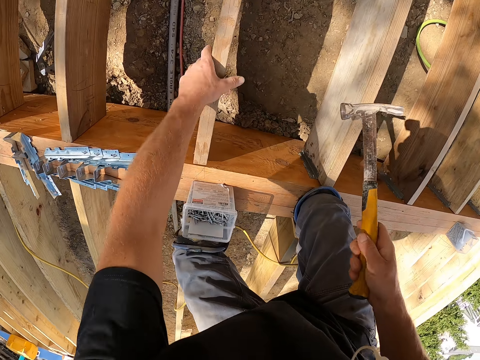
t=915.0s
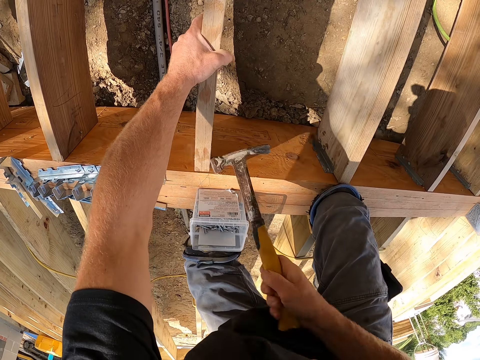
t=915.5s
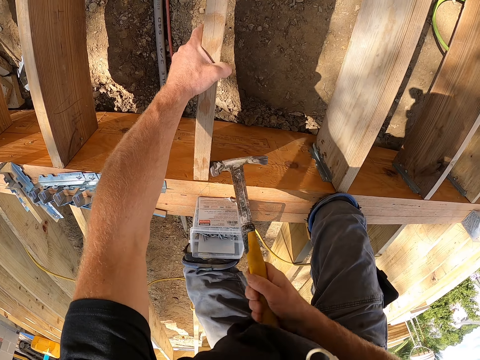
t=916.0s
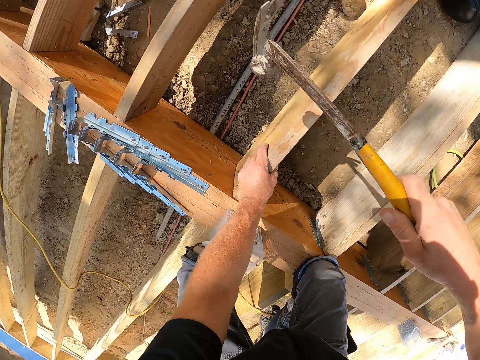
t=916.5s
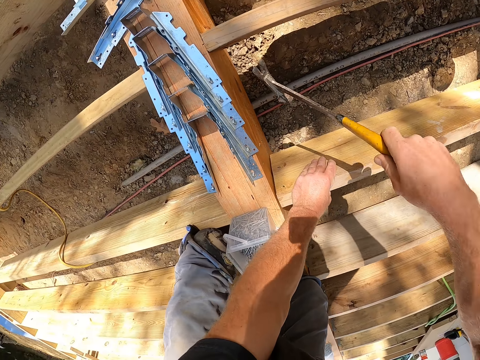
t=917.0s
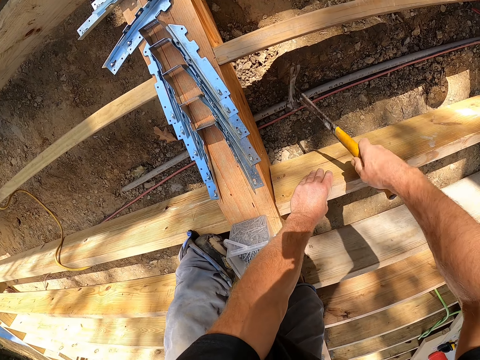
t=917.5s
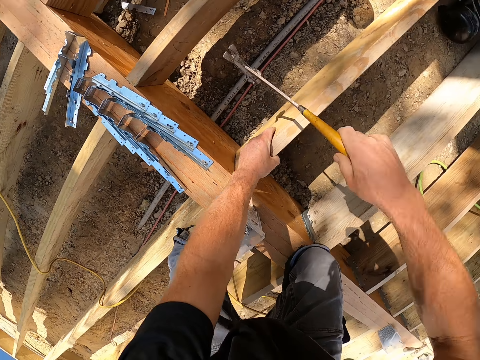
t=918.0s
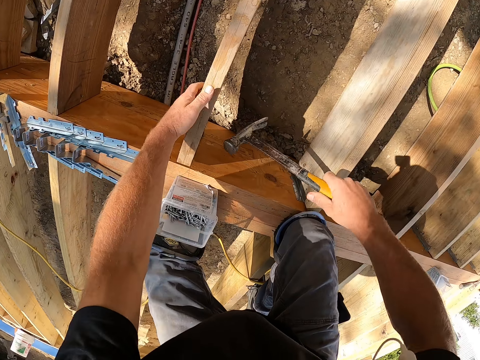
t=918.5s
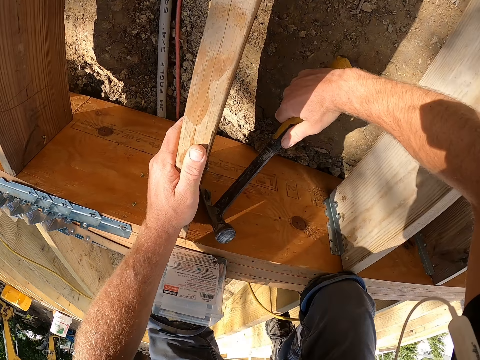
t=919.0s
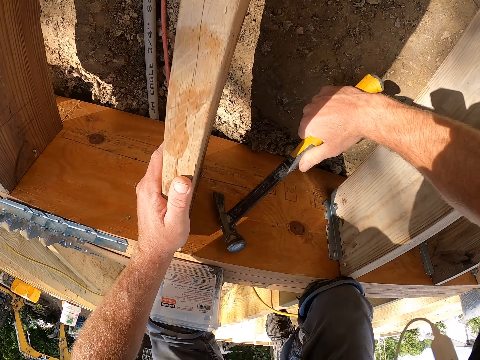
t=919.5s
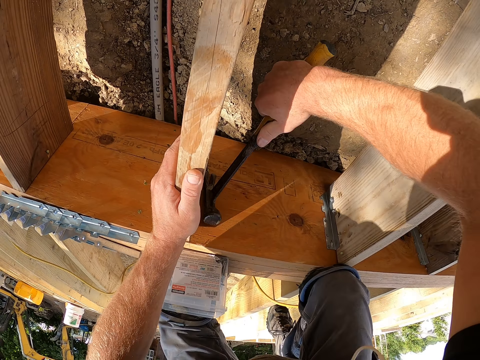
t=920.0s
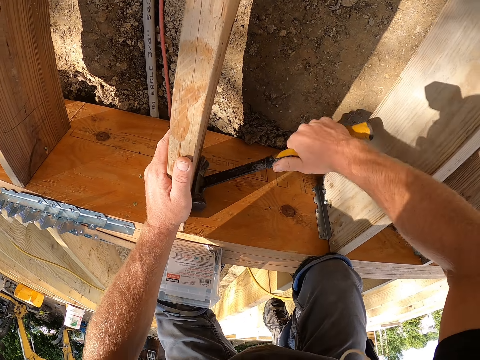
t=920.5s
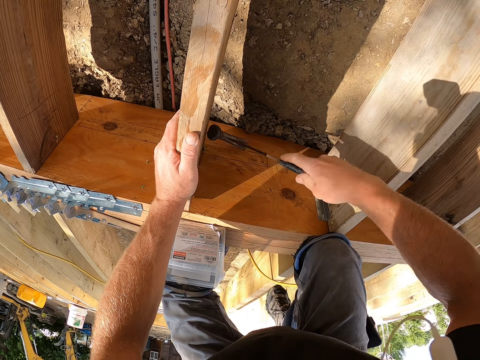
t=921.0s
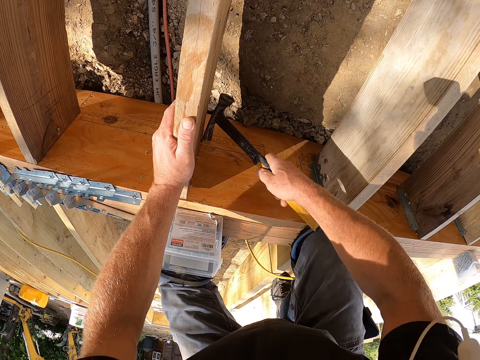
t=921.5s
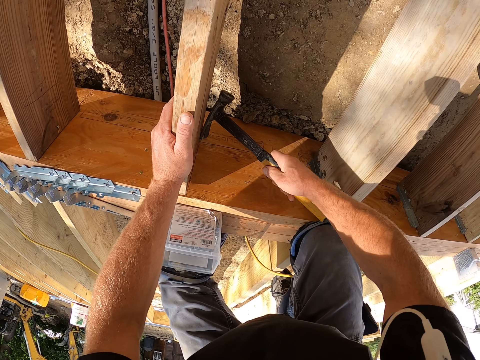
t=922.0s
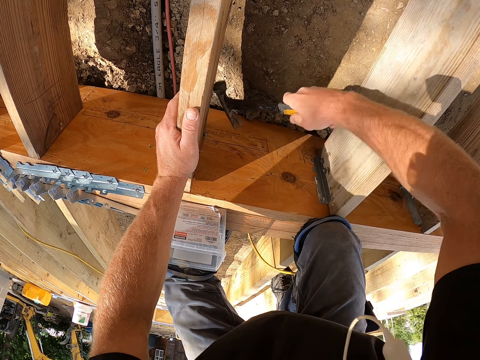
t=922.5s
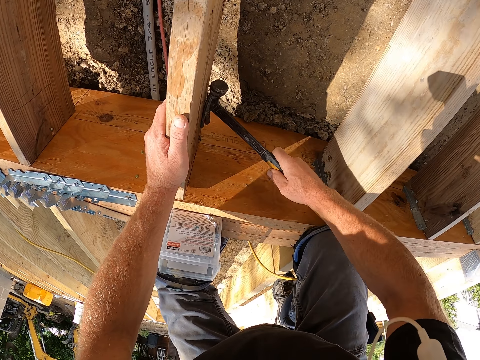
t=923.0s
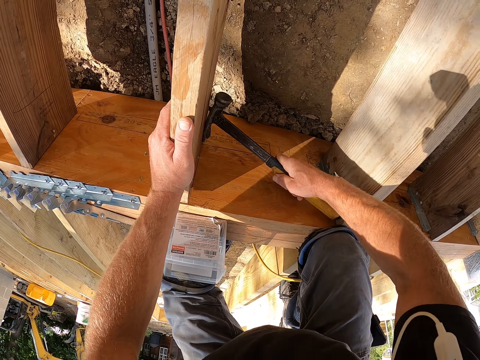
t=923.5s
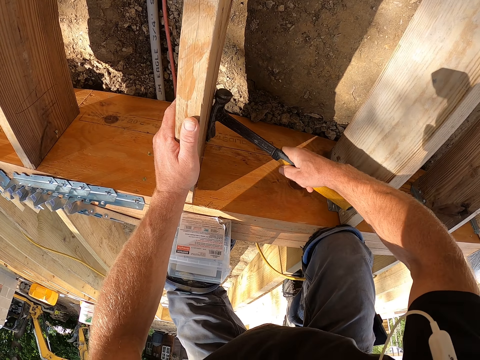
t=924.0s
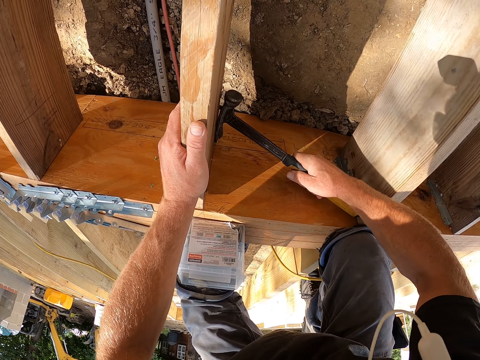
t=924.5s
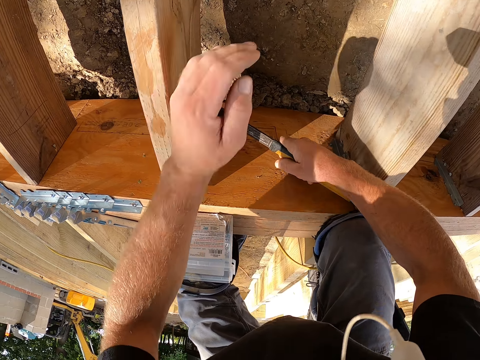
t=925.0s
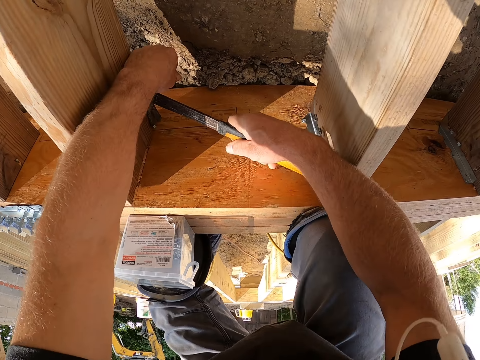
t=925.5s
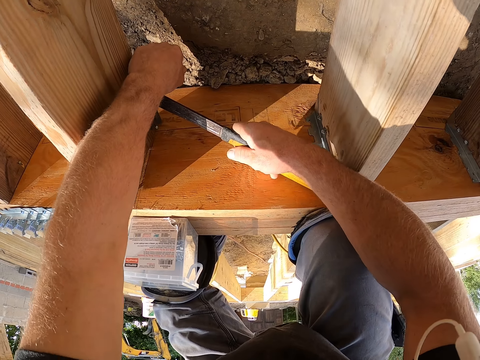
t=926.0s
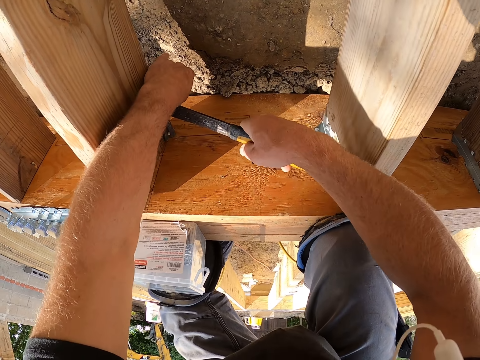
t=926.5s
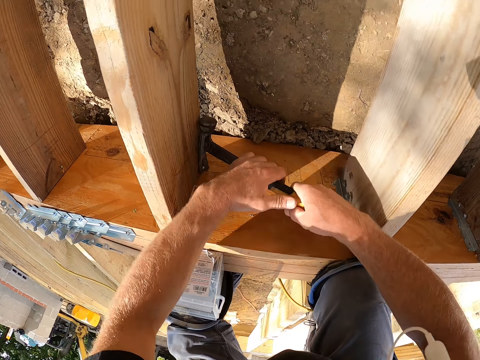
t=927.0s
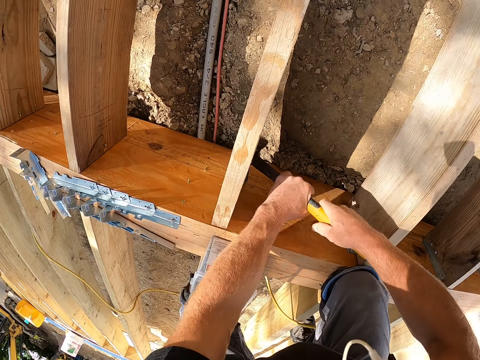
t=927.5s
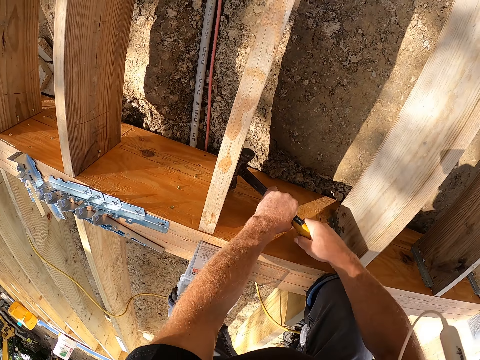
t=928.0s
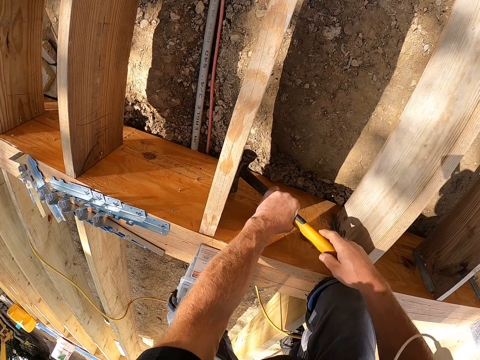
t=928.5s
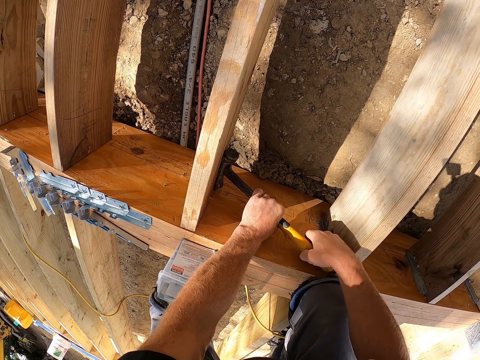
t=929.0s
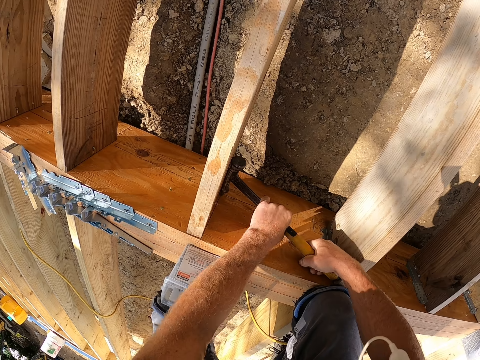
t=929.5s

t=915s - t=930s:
The camera wearer removes the nail in the wood. They remove the nail on the timber.

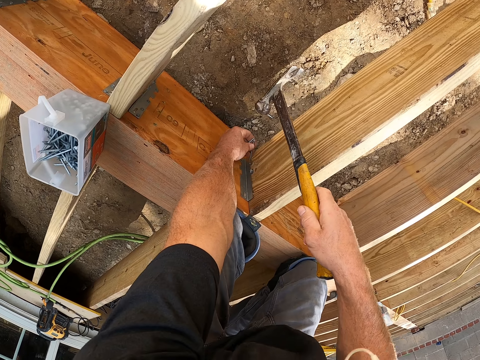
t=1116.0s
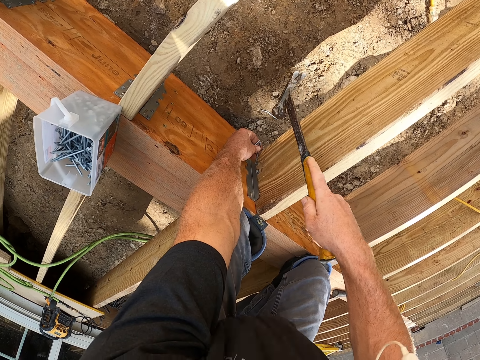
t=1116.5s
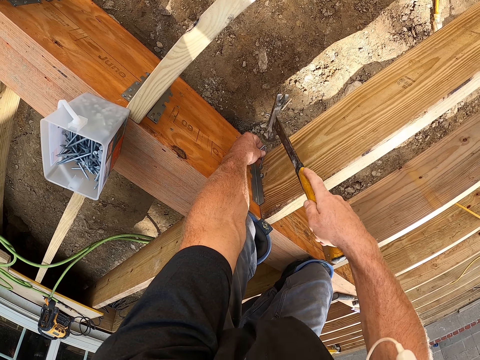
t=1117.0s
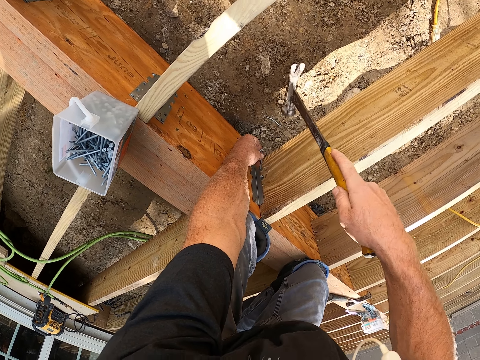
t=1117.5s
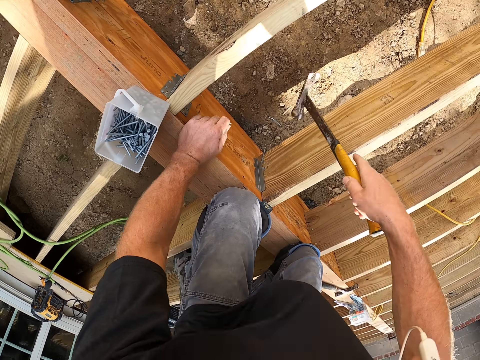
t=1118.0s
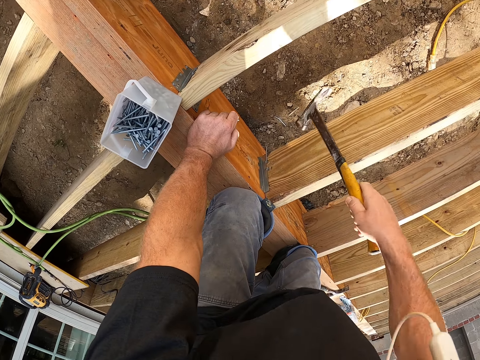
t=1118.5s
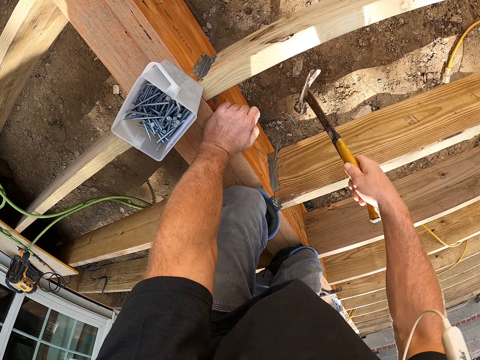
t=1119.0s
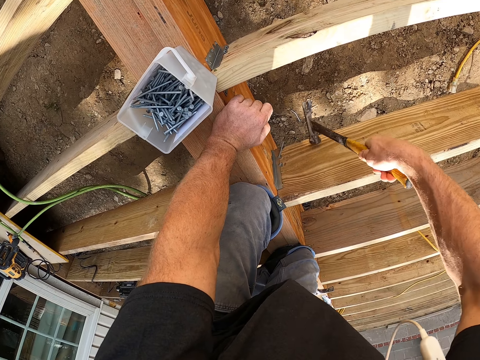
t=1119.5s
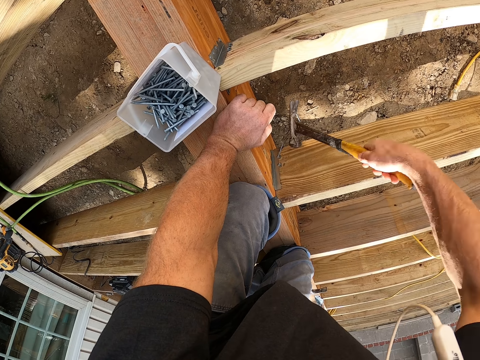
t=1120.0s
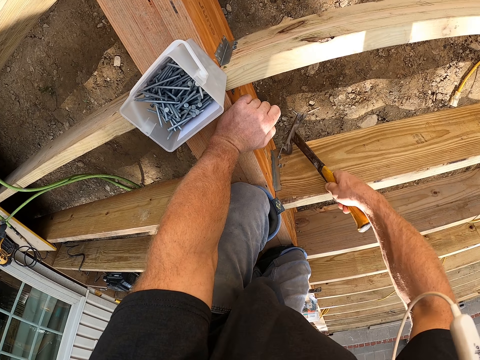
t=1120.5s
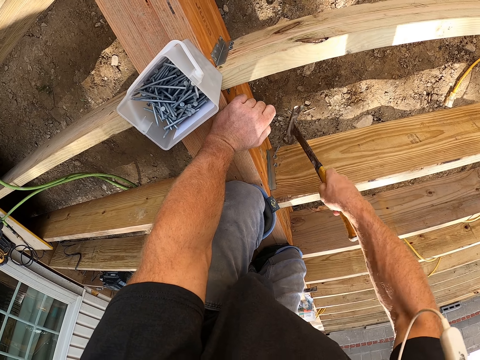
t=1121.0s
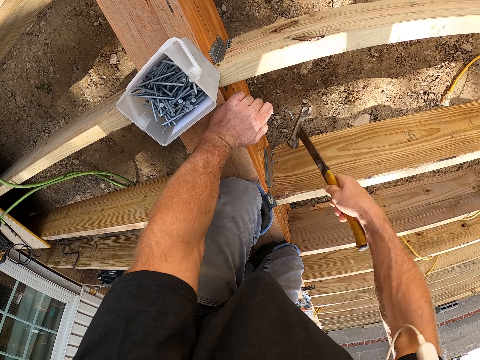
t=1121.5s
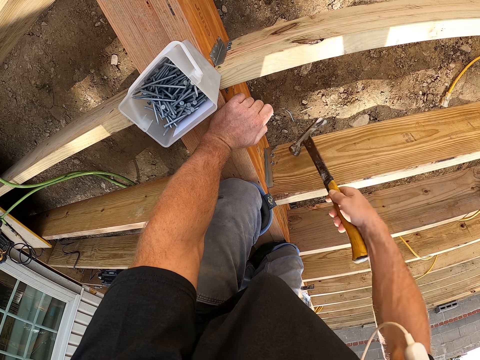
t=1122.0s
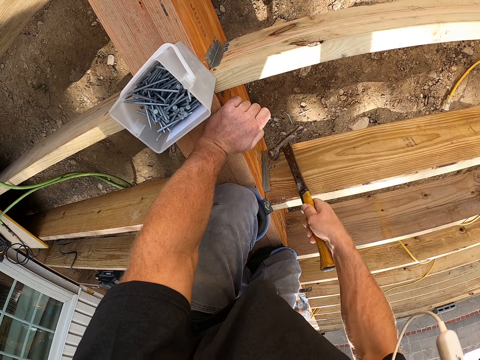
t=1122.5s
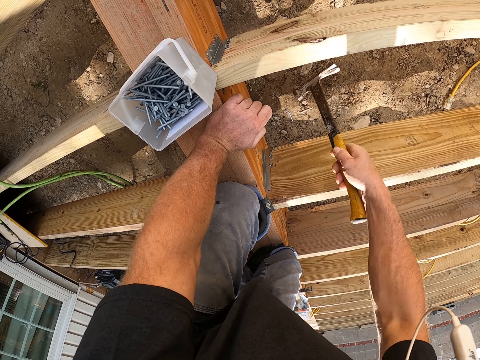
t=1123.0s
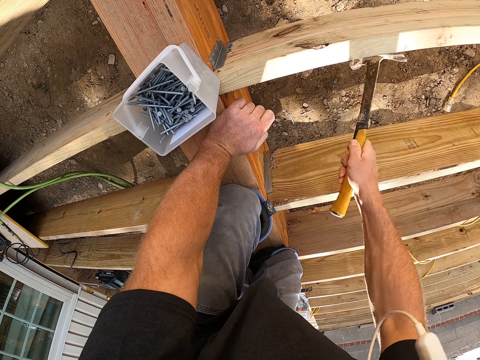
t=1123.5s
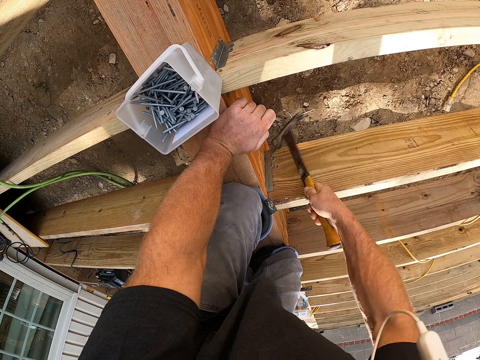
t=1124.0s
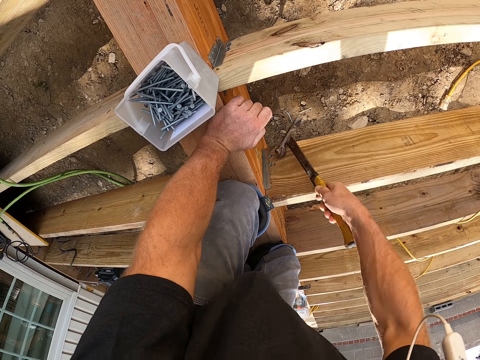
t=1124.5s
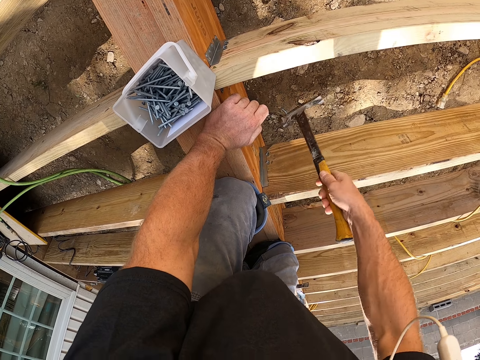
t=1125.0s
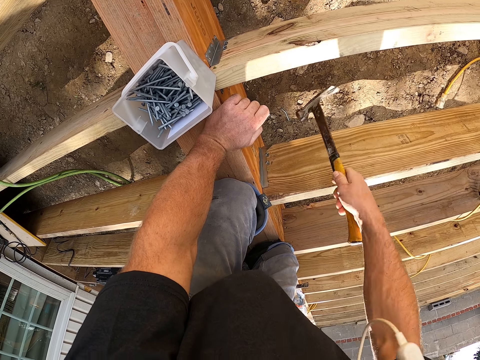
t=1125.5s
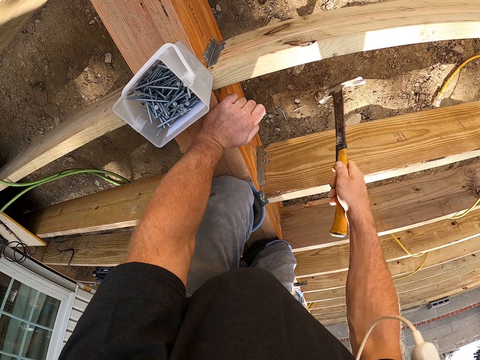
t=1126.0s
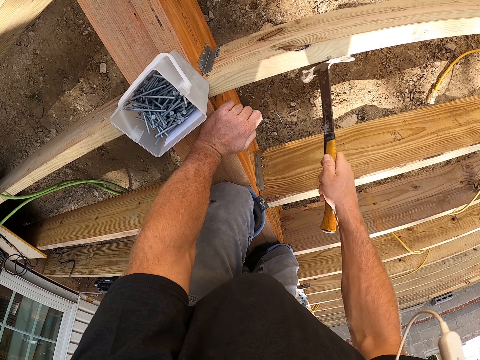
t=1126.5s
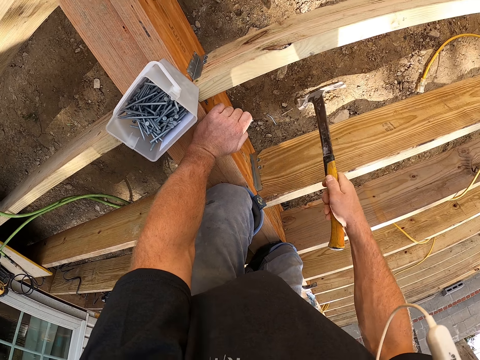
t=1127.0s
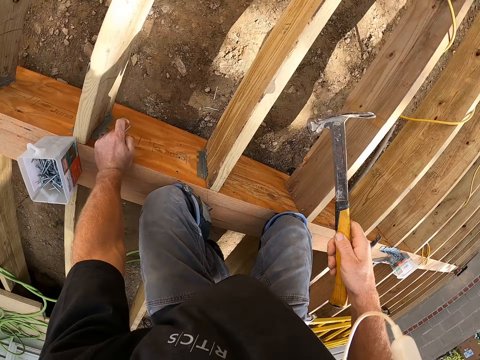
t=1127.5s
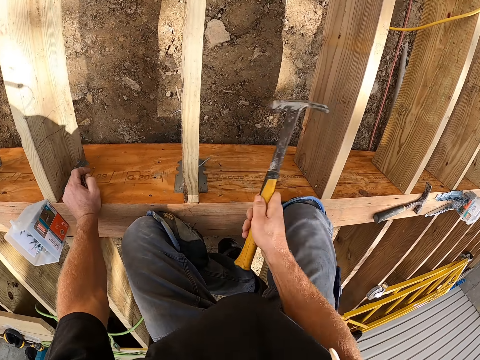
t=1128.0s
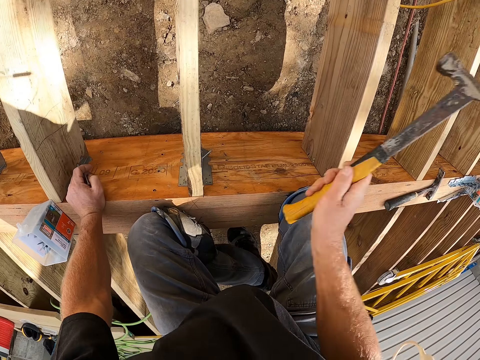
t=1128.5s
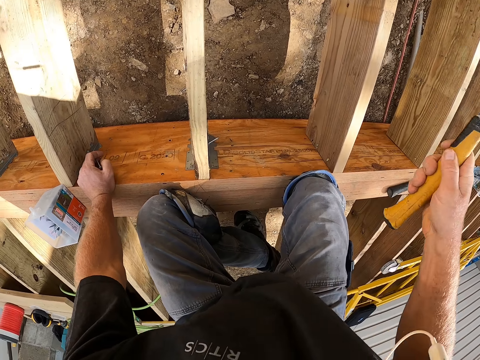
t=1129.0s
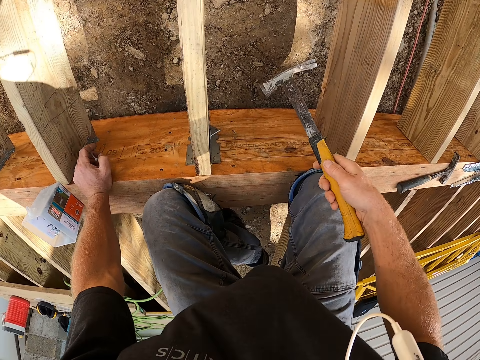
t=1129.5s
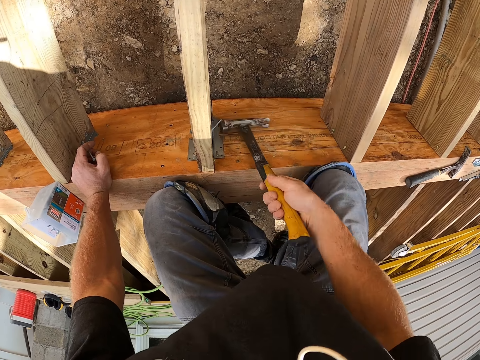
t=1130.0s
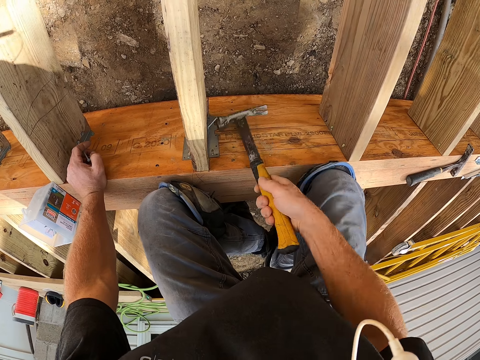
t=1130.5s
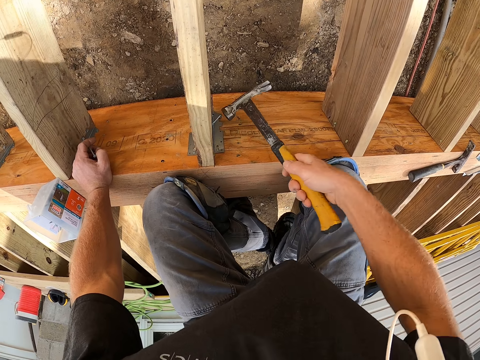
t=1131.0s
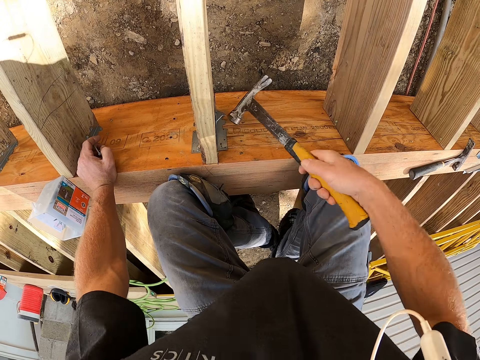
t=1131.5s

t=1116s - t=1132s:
The camera wearer puts the nail on the hinge. They drive the nail with a hammer.
